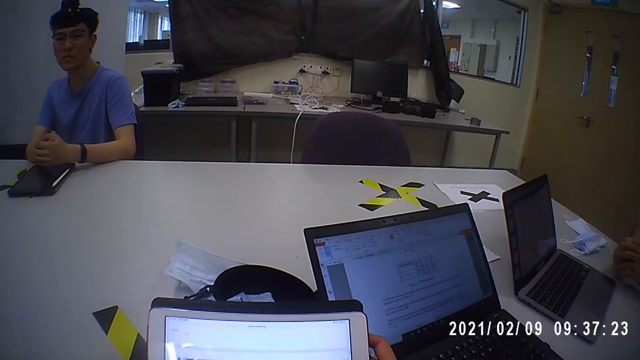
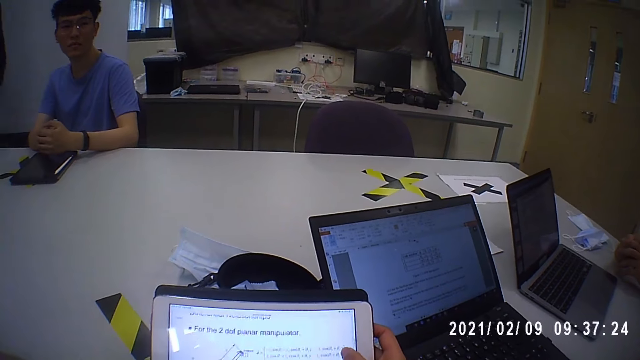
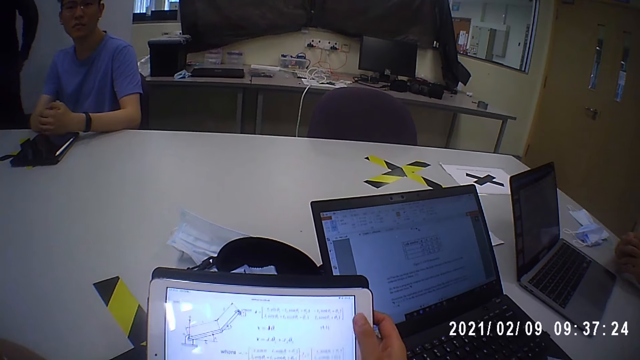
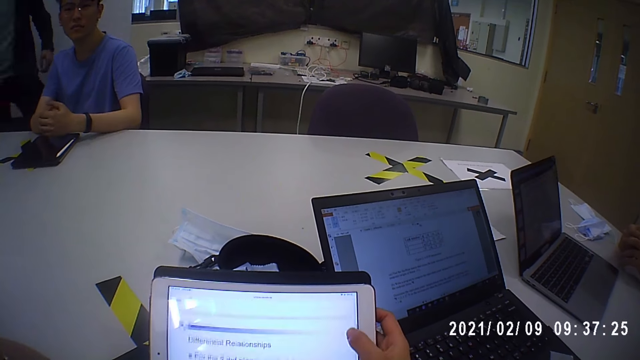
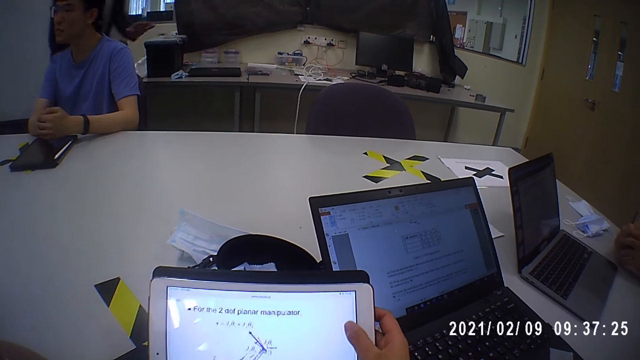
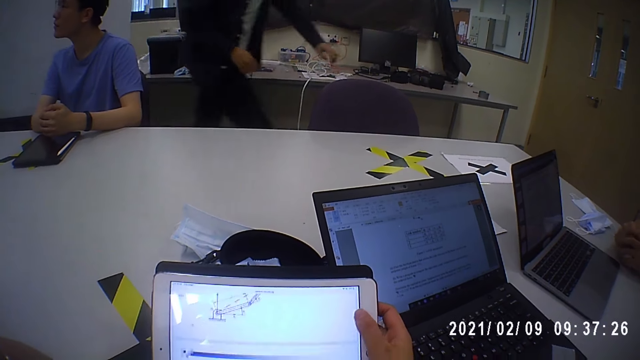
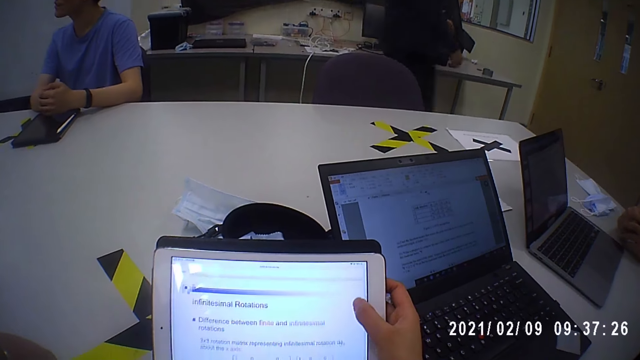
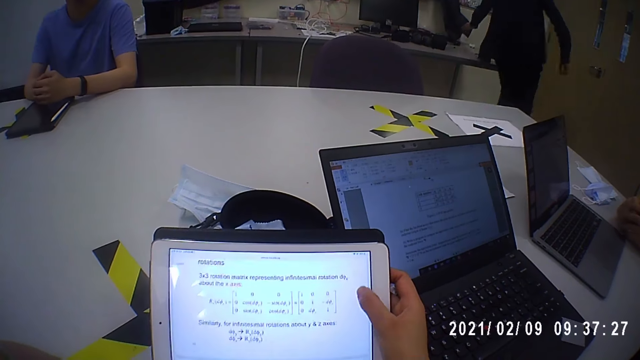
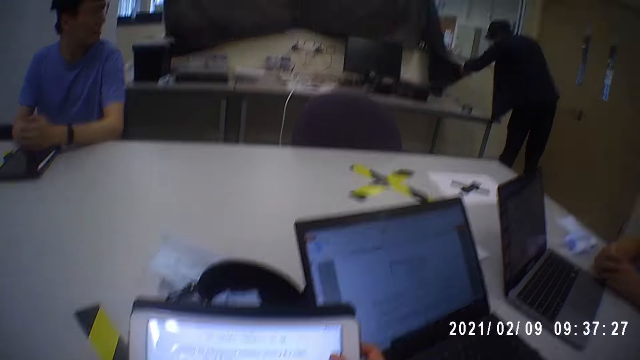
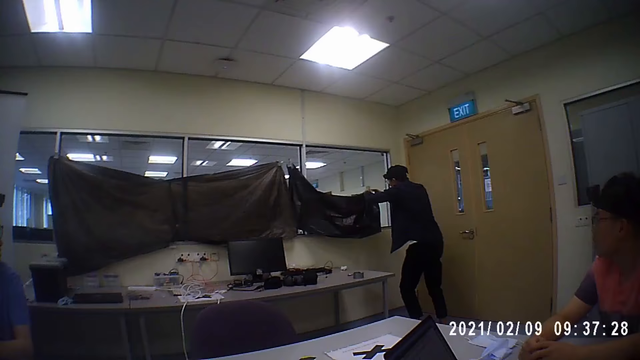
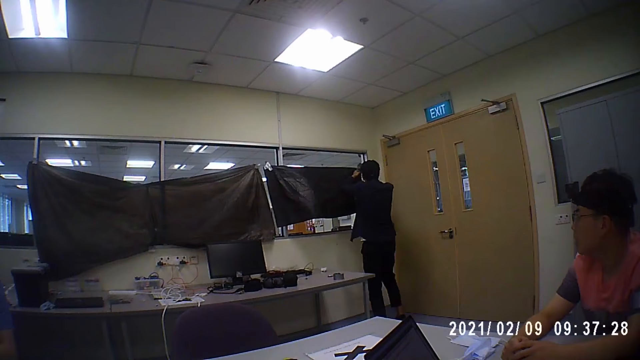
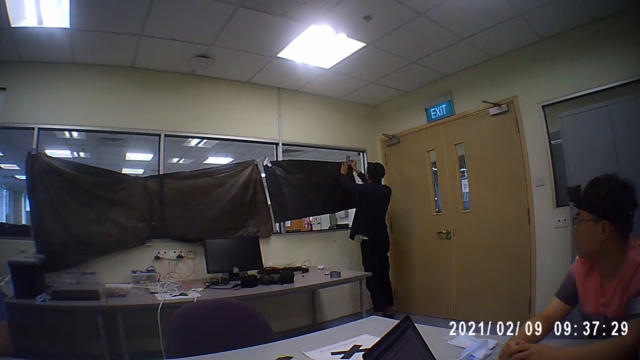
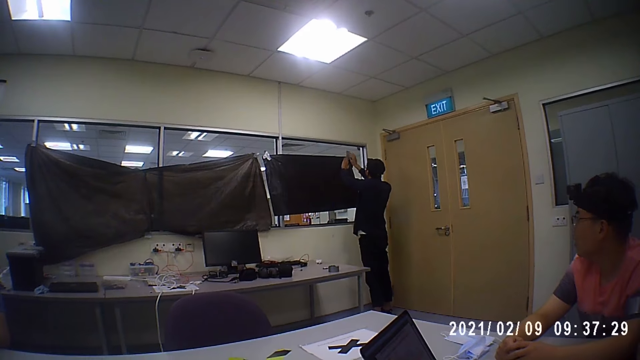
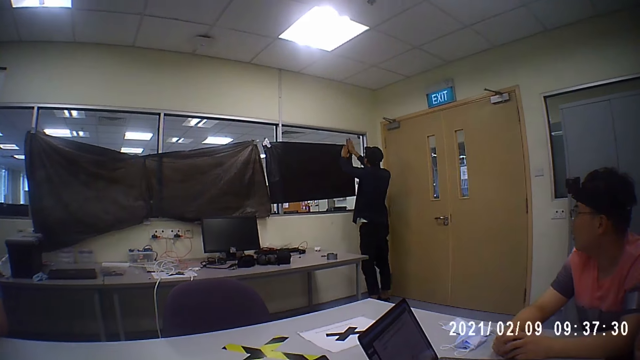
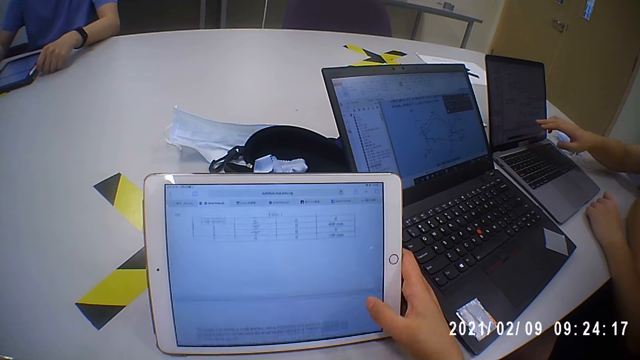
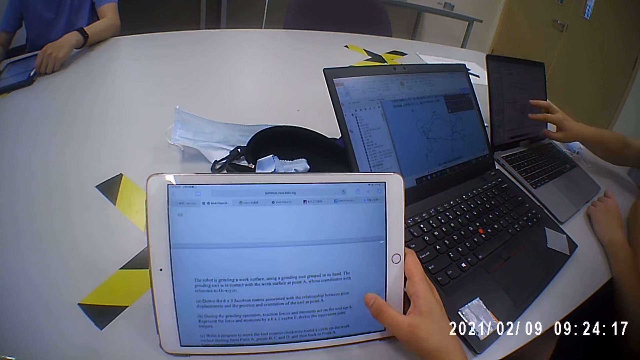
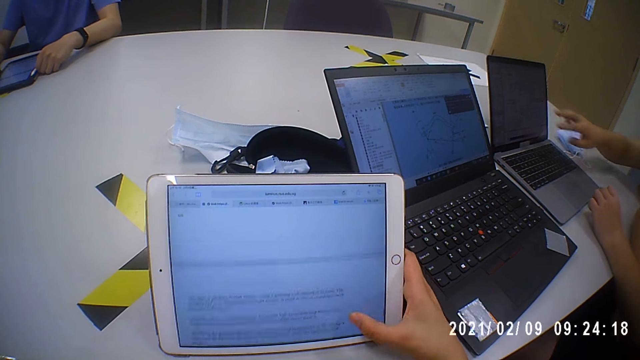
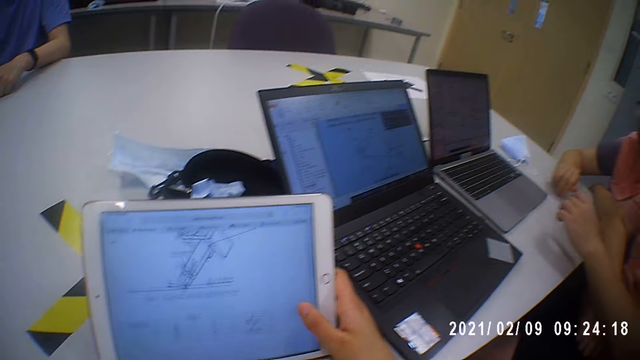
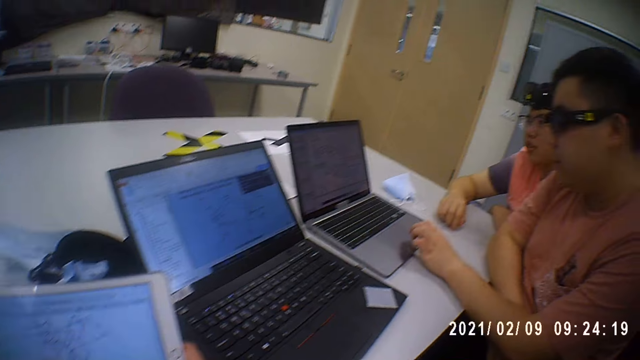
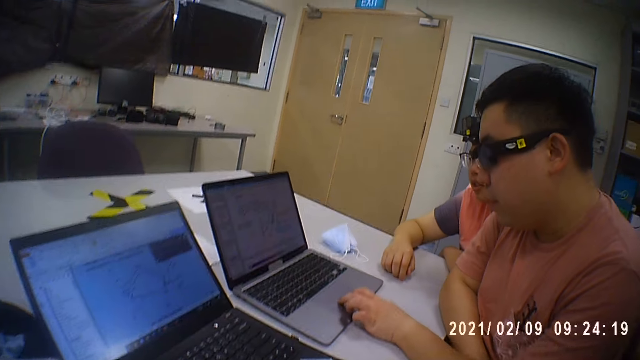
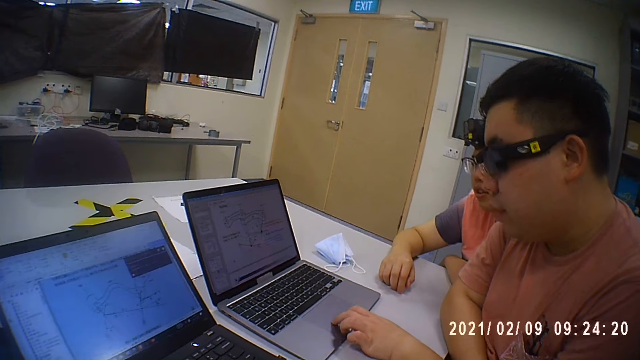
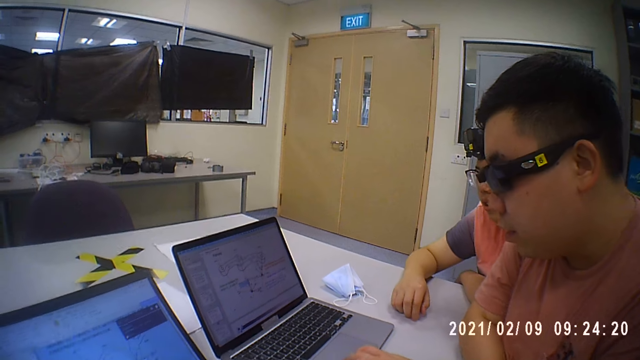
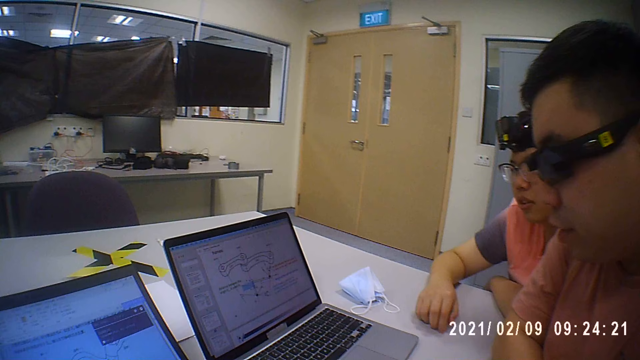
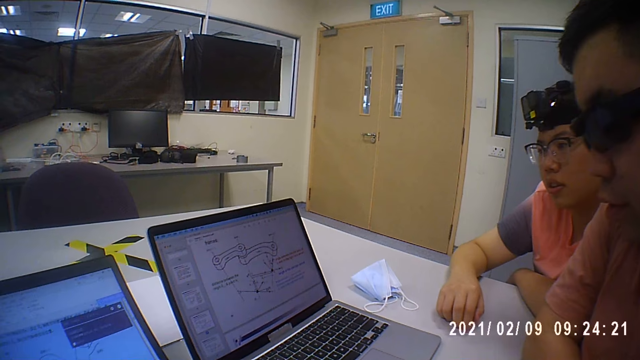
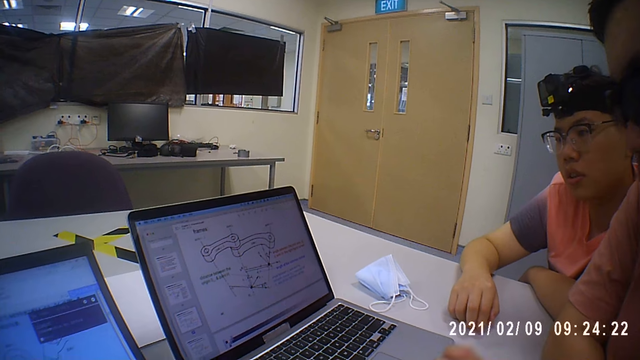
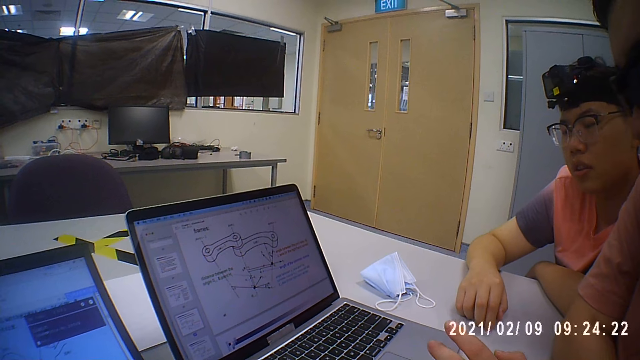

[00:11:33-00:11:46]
The camera wearer scrolls the tablet. A man walks towards a window. The man interacts with a group of people. The man holds the polythene nylon with his left hand. The man holds the polythene nylon with both hands. The camera wearer looks around. The man covers the window with the polythene nylon in both hands. The camera wearer scrolls the tablet. Another man touches the trackpad of the laptop on the table with his left hand. He scrolls the laptop.

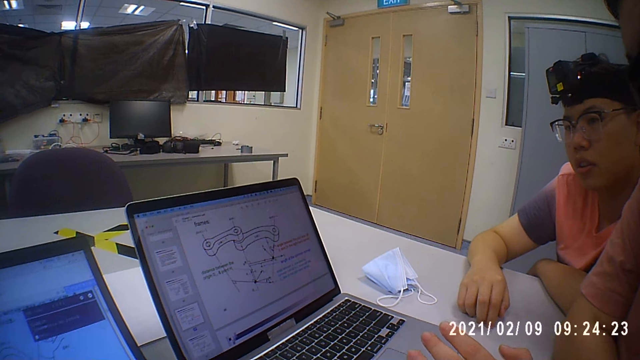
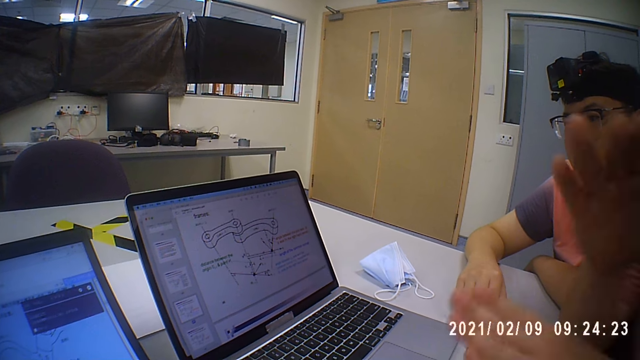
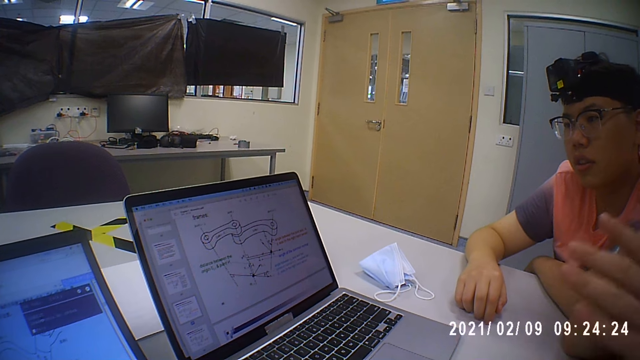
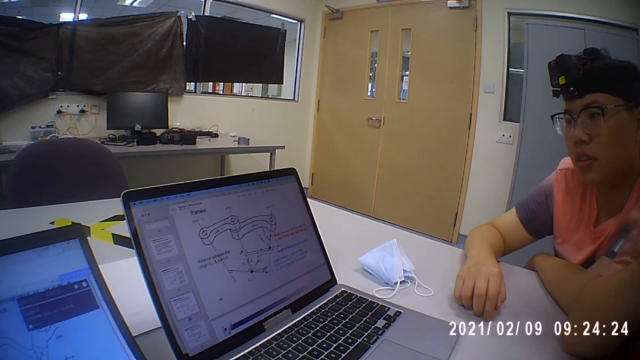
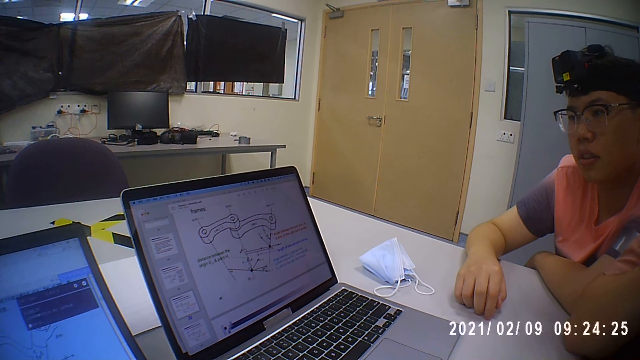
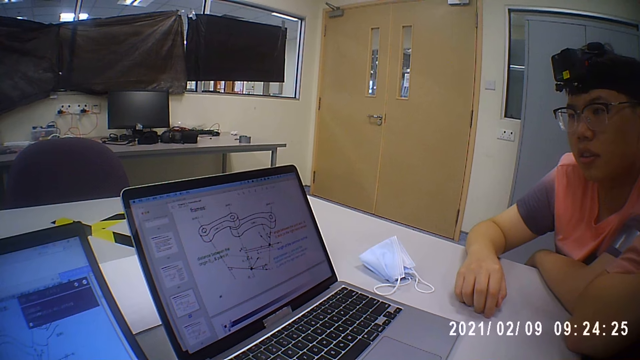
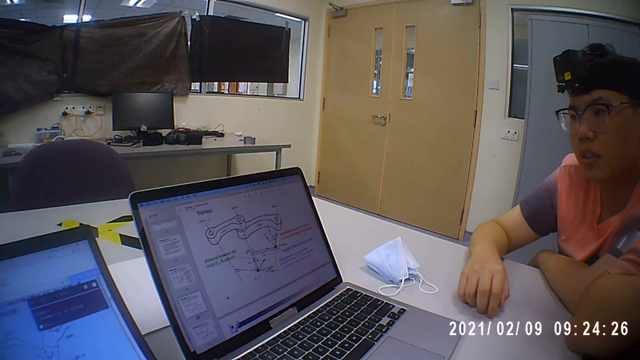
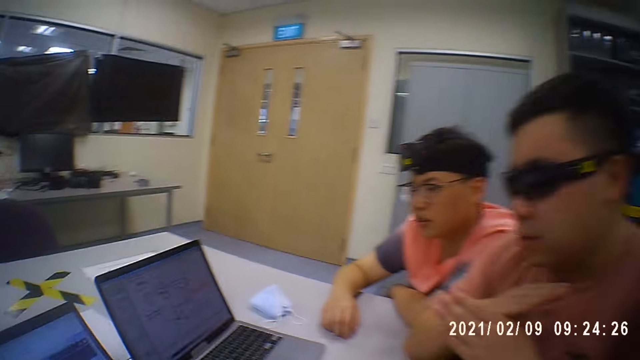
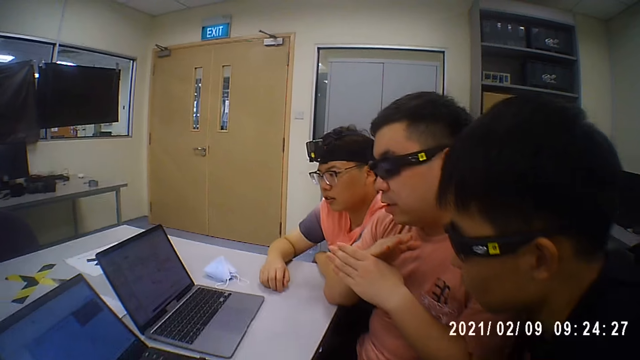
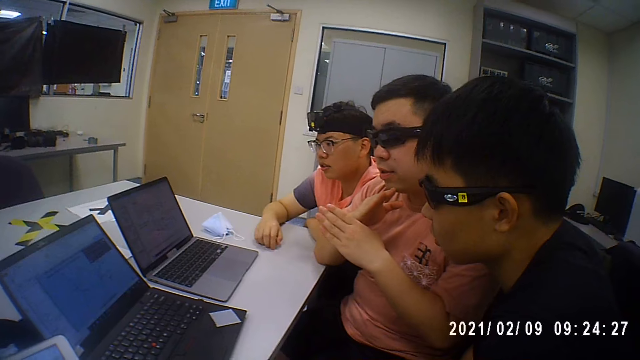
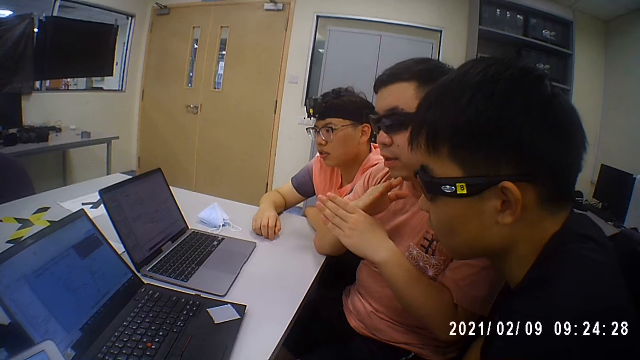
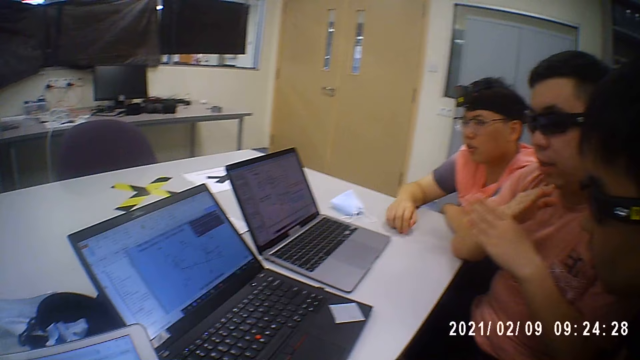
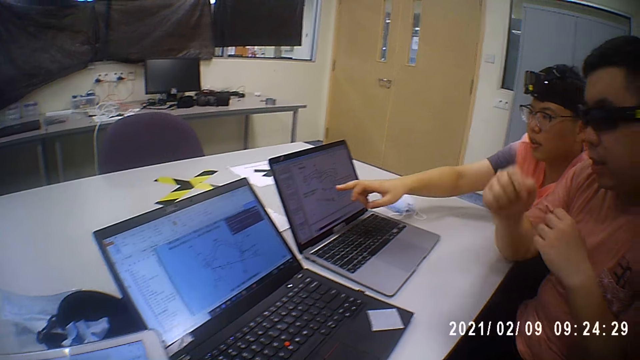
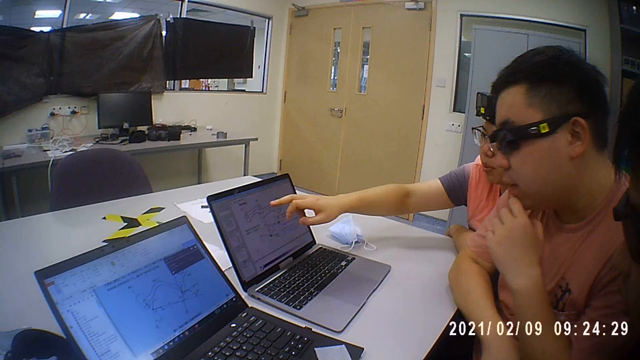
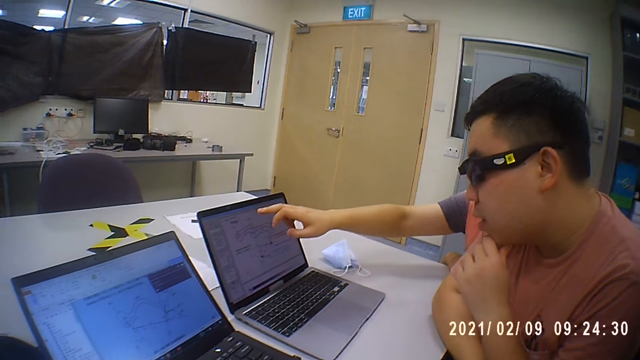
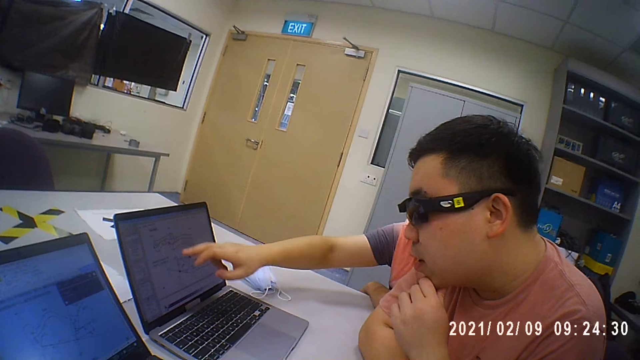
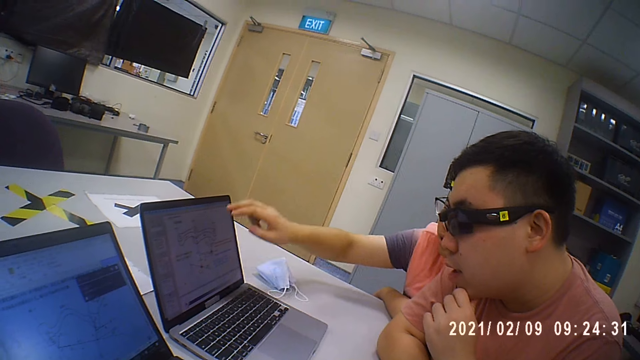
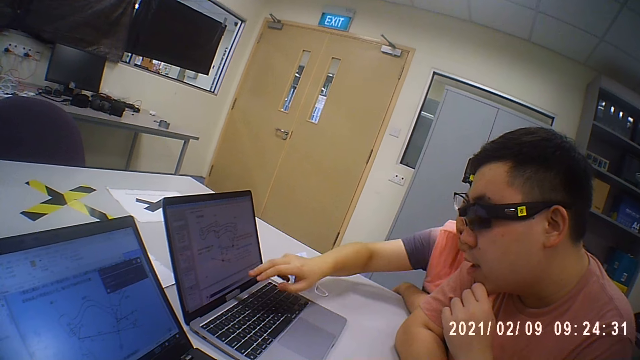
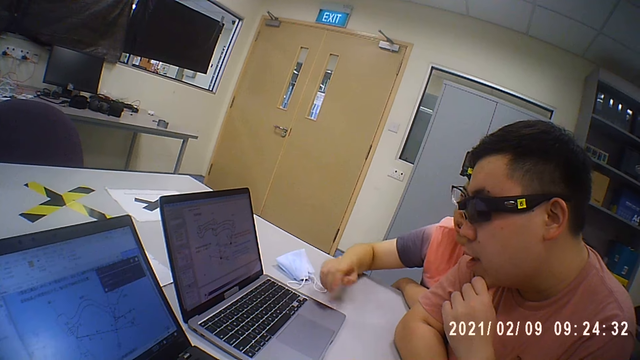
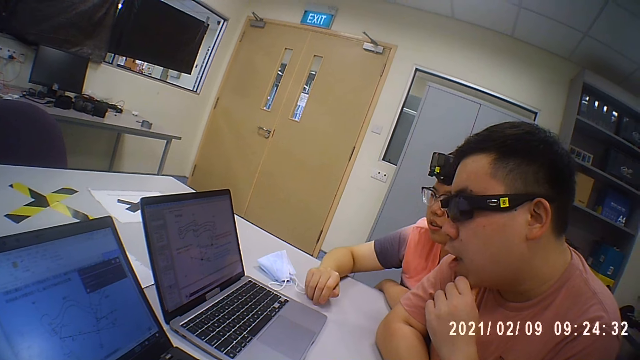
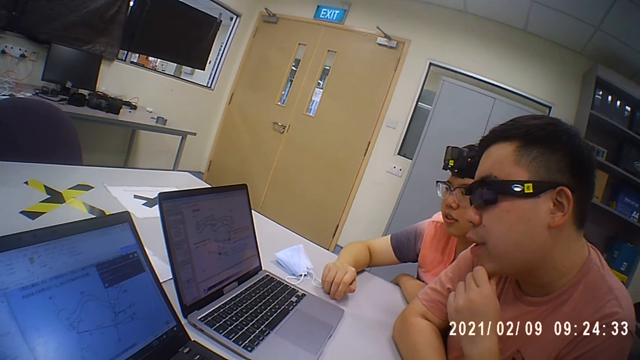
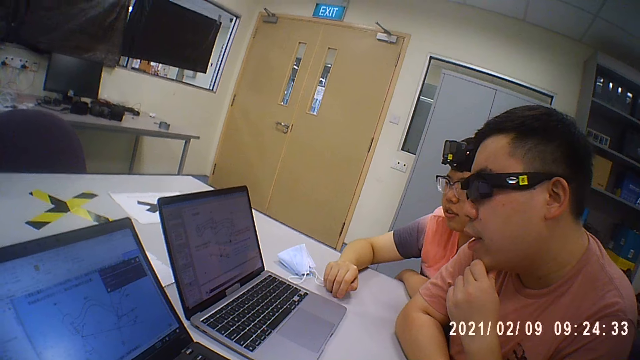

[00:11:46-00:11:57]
The camera wearer interacts with a man. The man touches his face with his left hand. Another man points at the laptop.
